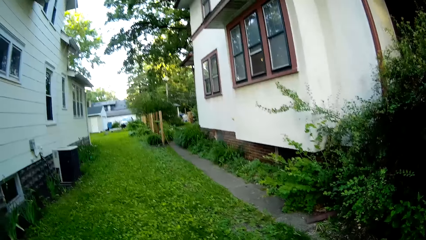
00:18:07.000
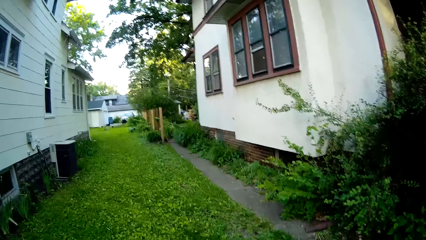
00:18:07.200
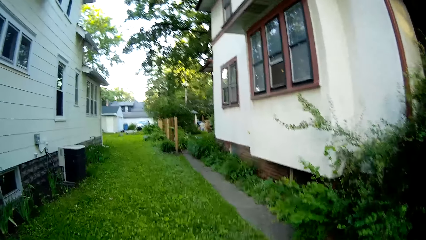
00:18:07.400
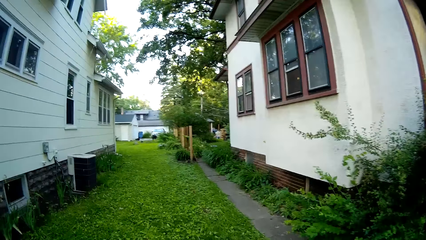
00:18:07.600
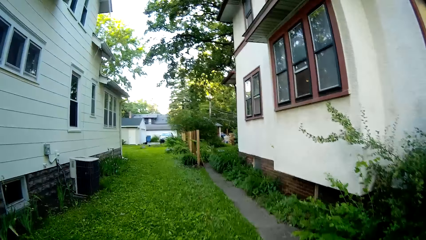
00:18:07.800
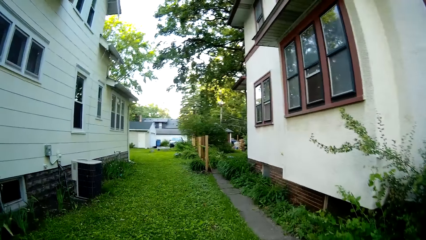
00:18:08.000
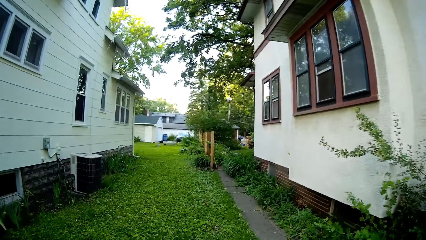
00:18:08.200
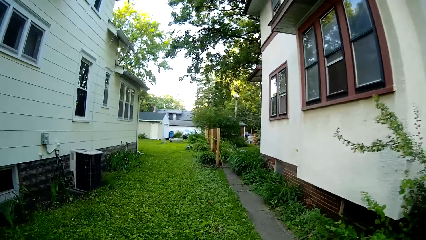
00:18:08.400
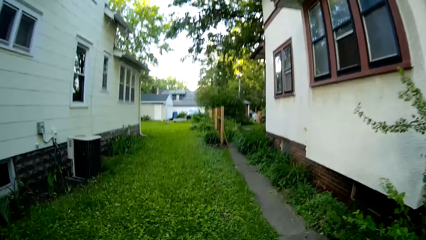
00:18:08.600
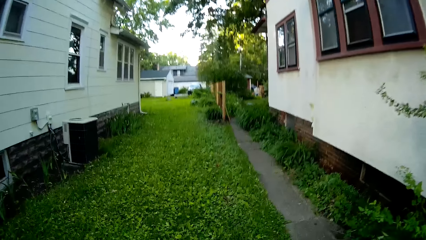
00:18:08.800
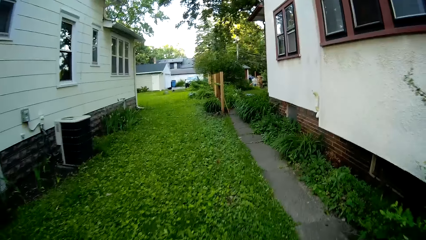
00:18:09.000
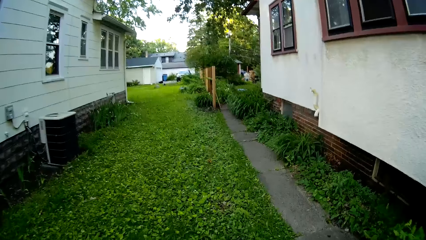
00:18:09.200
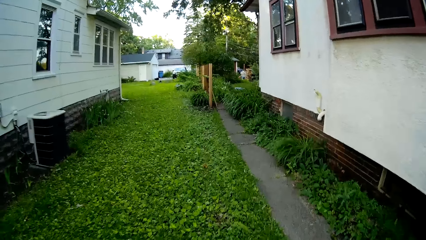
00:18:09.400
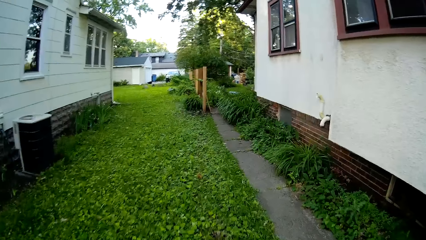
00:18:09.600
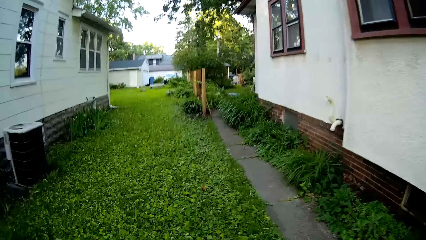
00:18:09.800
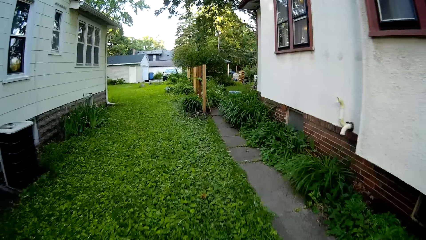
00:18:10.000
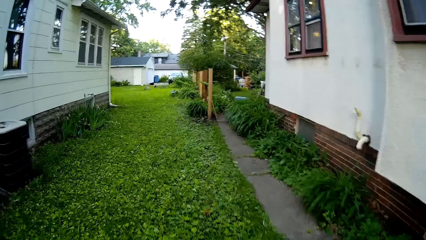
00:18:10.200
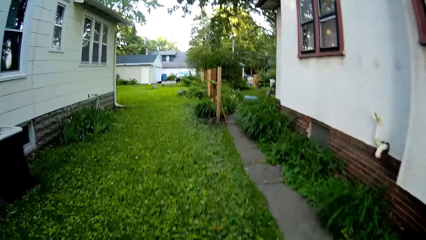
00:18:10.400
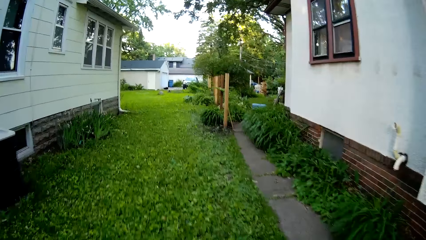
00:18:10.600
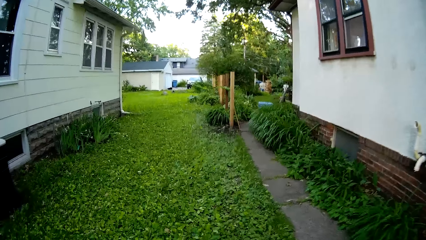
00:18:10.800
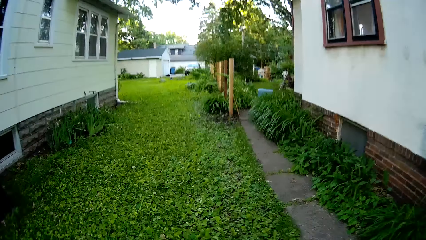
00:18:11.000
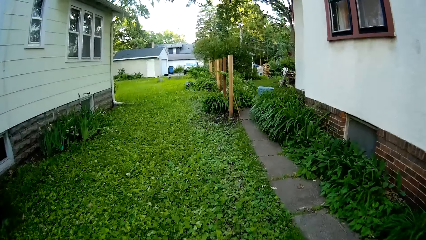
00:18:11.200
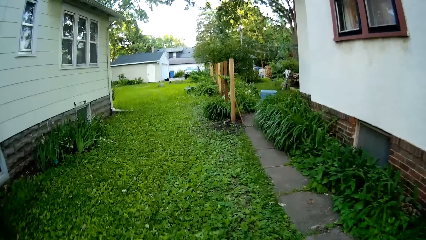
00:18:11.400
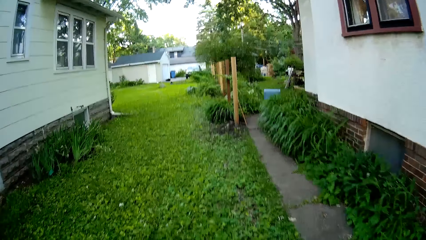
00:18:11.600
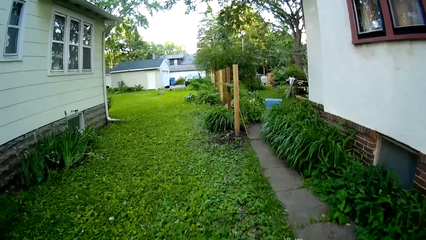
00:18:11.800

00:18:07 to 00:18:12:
The camera wearer mows along the right side of the house with the lawn mower.

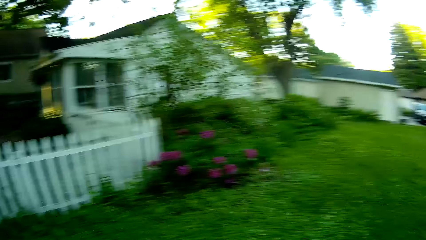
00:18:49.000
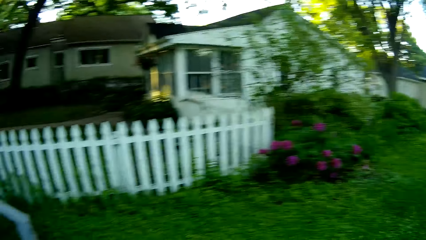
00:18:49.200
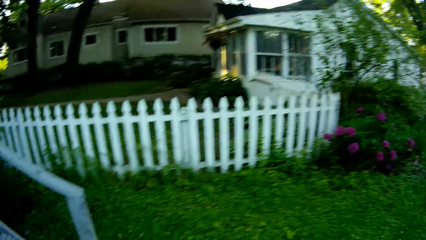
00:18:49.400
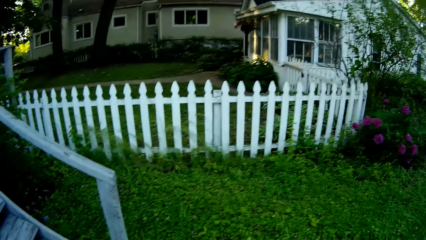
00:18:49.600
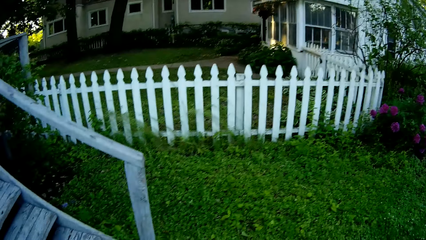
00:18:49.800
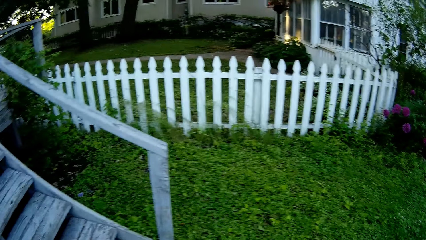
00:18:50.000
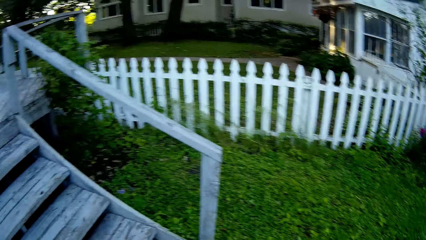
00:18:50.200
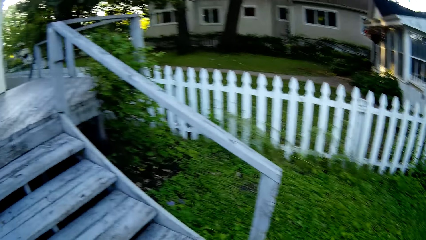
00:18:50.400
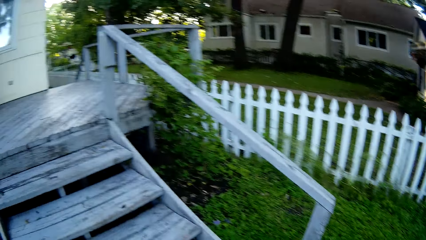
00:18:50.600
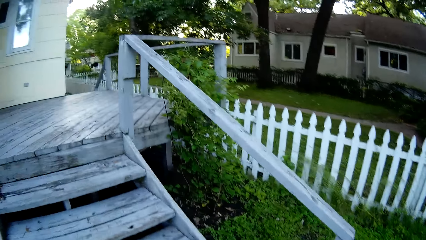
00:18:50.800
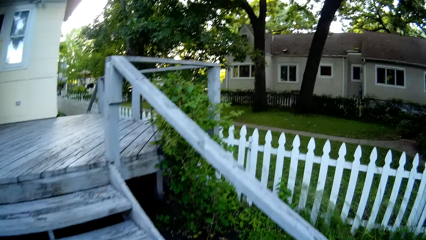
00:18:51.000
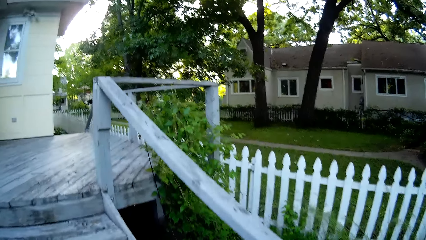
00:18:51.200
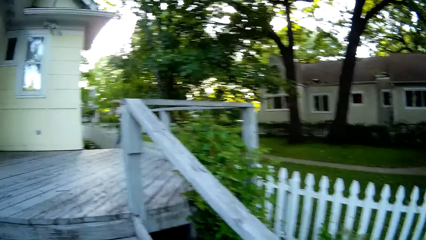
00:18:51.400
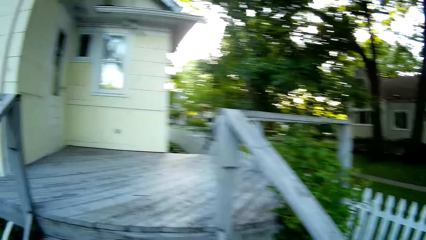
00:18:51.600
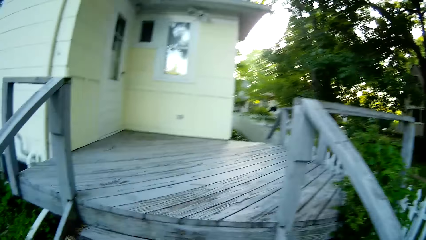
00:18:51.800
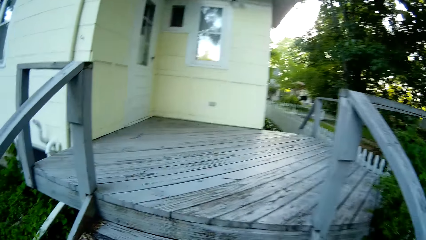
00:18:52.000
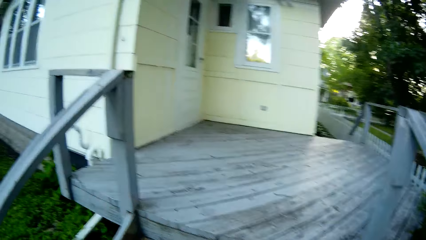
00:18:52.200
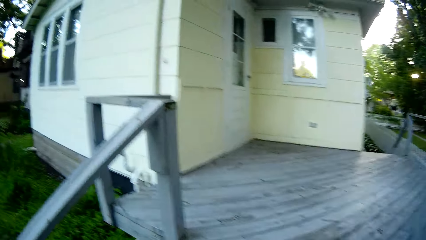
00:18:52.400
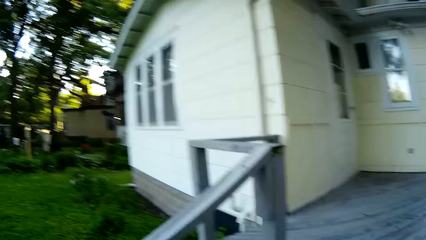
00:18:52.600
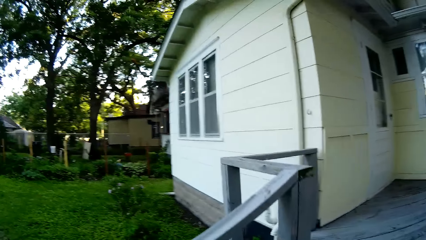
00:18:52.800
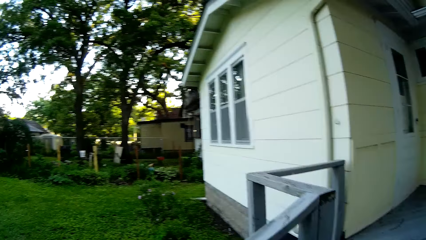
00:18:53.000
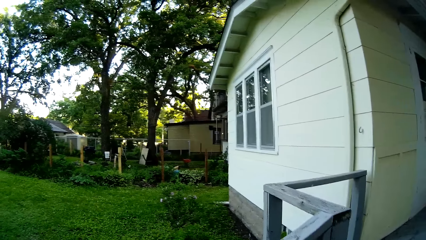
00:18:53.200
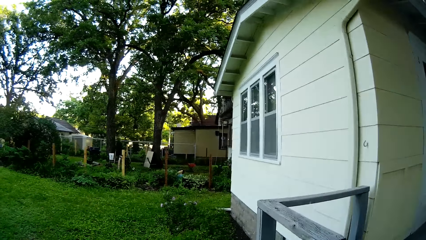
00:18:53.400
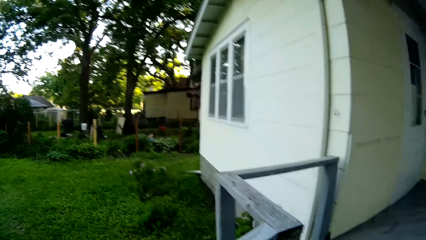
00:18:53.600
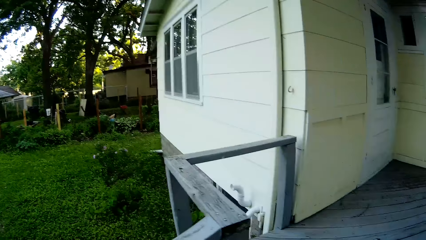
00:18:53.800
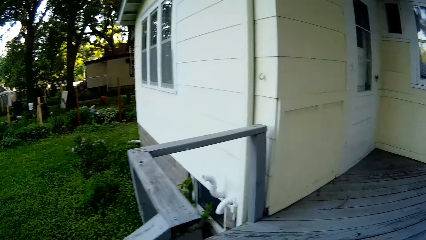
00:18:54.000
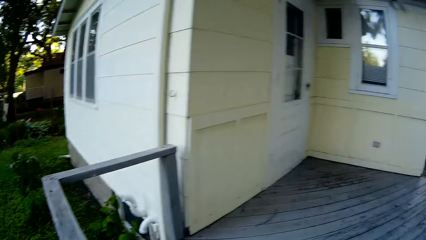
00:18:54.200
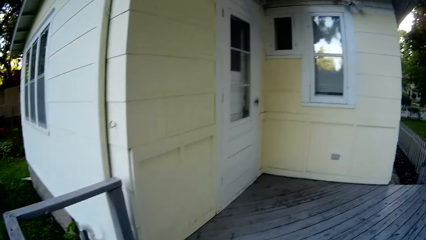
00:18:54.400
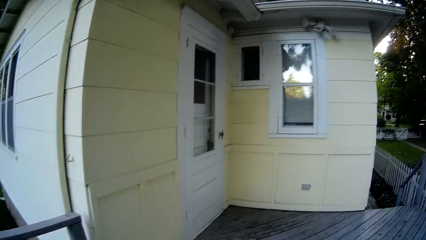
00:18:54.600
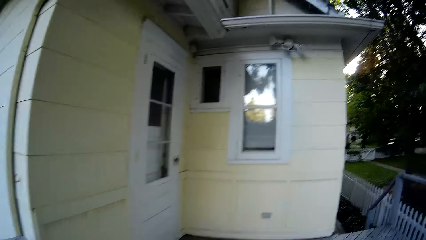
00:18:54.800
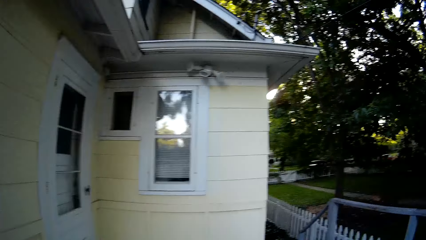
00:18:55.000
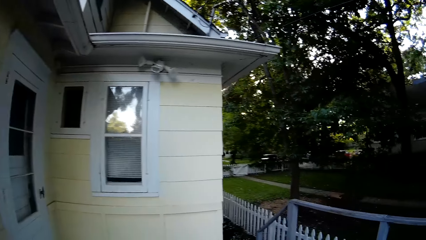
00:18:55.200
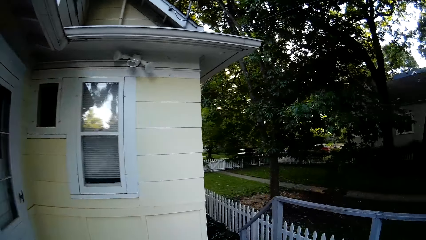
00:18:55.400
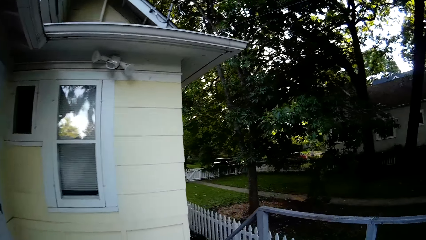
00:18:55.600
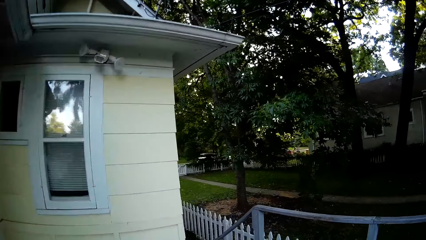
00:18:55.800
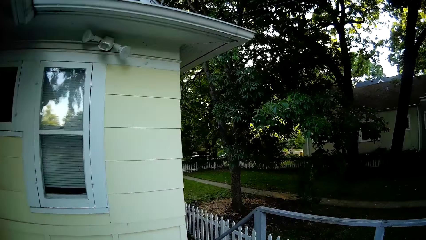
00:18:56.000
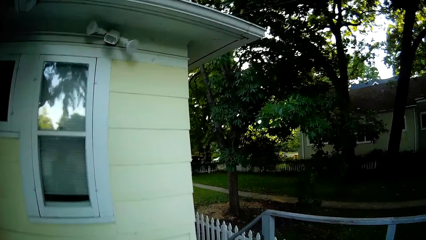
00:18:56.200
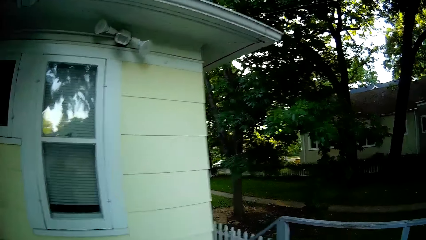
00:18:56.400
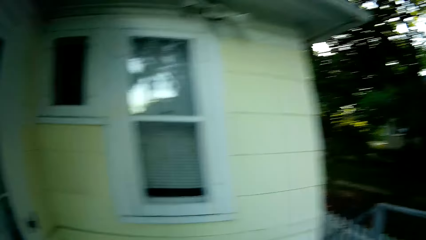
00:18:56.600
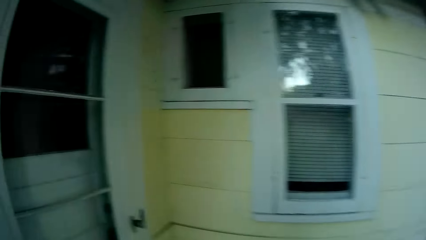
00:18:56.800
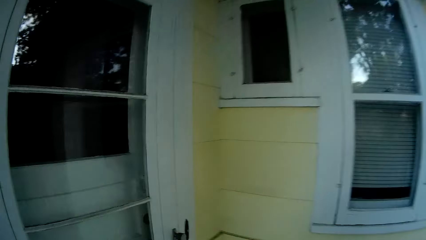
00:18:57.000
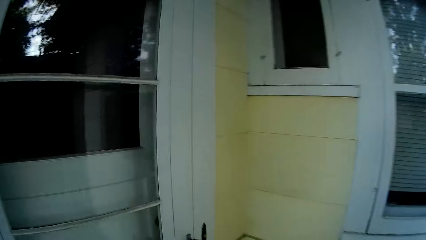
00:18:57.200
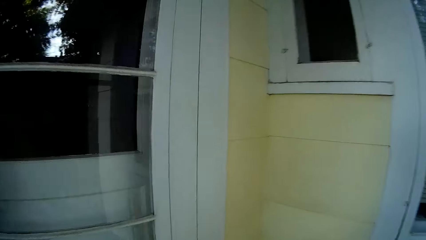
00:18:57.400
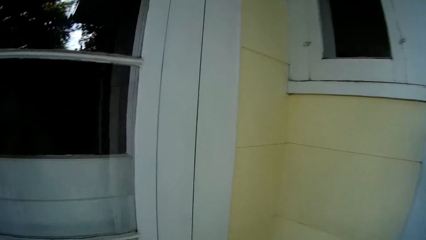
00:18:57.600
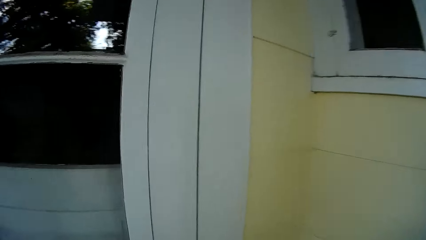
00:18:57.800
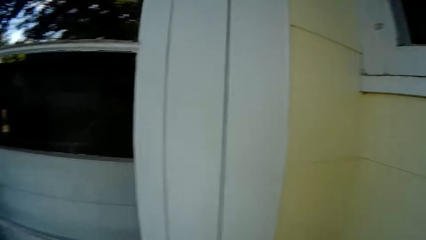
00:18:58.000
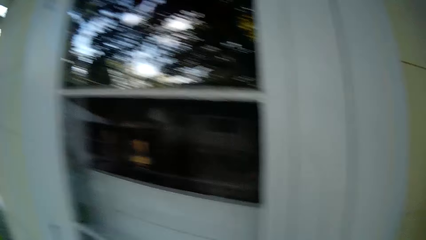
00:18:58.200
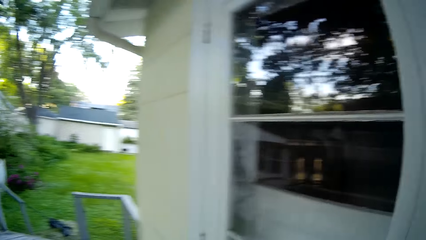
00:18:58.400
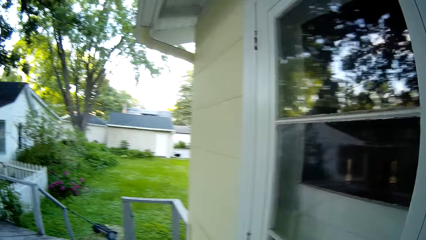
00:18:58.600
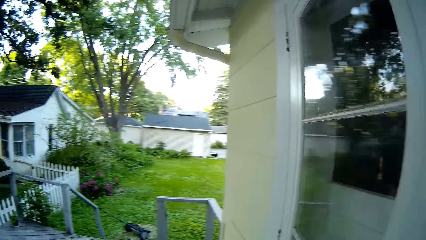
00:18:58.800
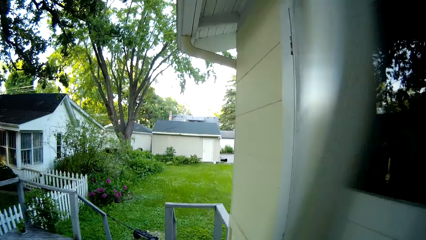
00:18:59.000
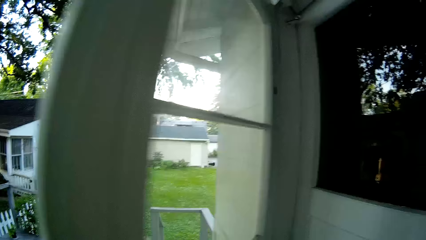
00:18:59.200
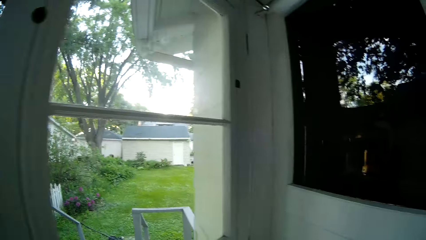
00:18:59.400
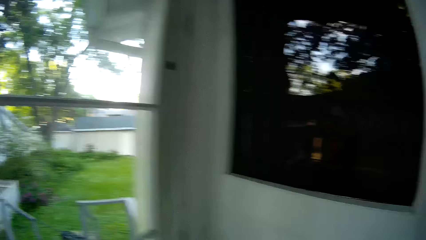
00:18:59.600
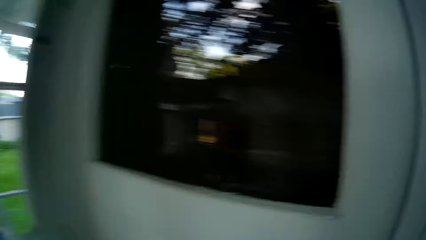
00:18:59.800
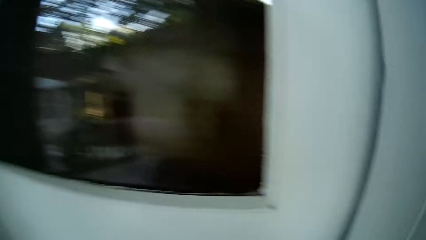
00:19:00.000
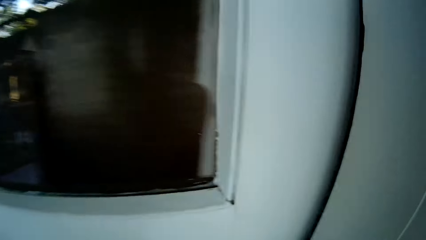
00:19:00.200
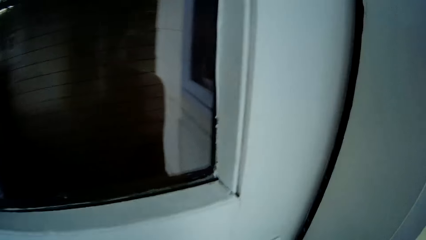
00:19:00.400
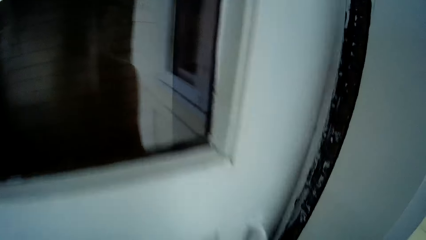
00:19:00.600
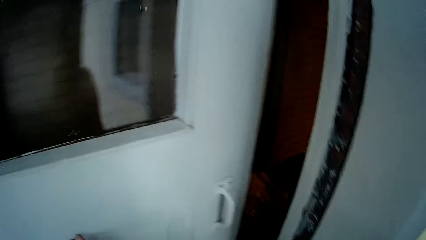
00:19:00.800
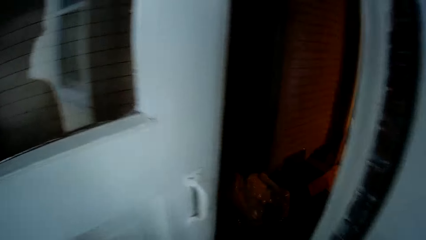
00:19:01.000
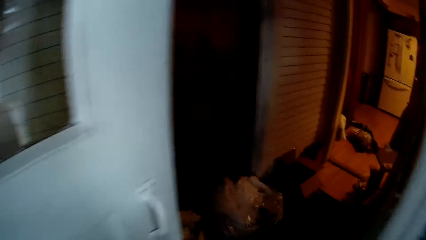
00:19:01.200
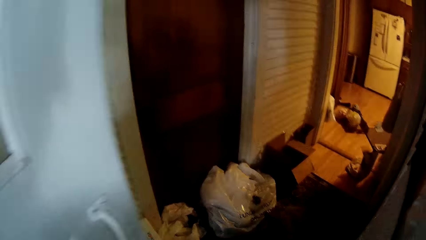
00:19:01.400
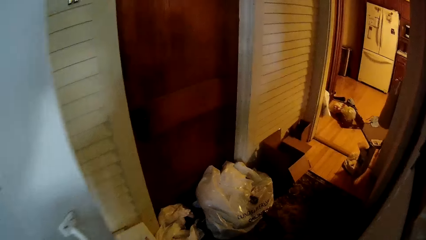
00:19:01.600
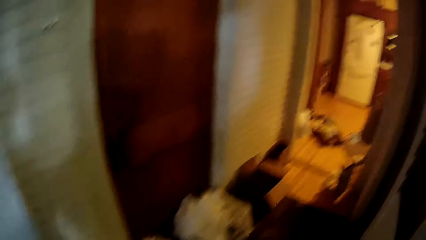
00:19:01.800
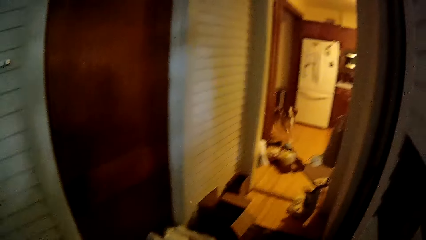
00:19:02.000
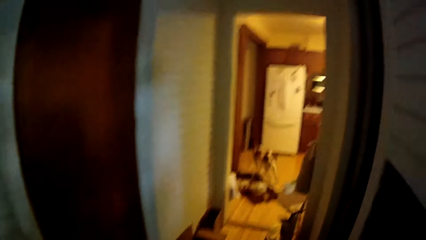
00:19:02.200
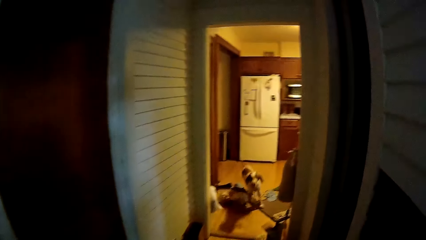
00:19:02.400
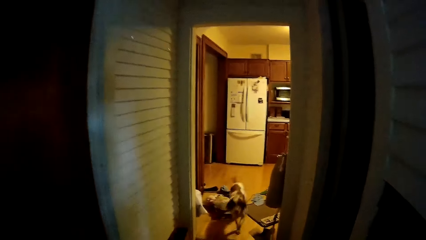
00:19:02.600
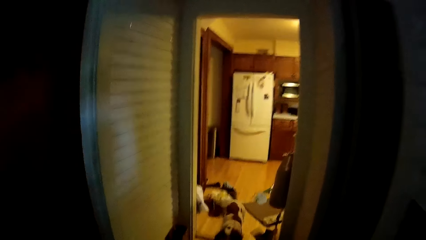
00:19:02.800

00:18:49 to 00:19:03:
The camera wearer climbs up a stairway. They look around the compound. They walk upstairs. They enter the house. They open a door. They enter the house.
